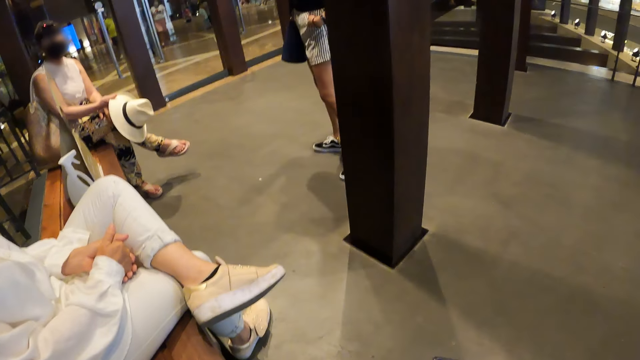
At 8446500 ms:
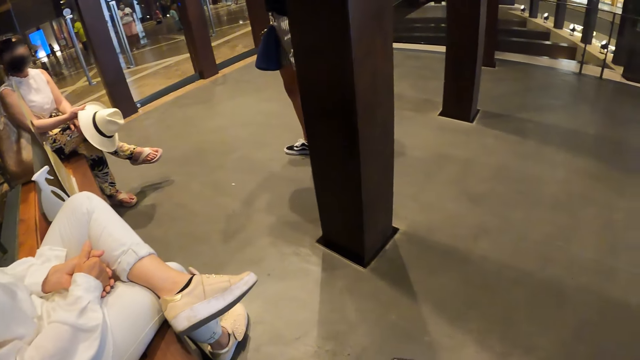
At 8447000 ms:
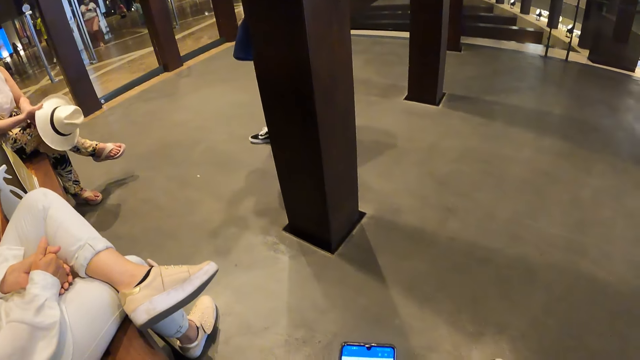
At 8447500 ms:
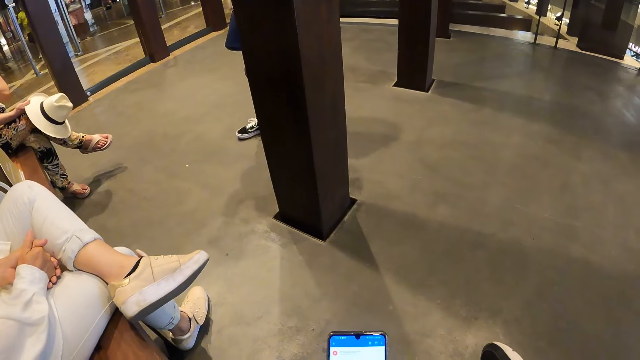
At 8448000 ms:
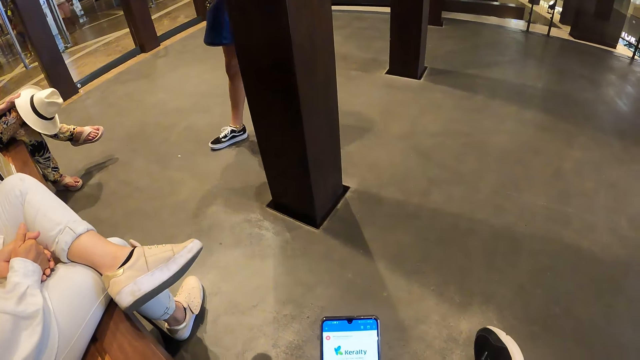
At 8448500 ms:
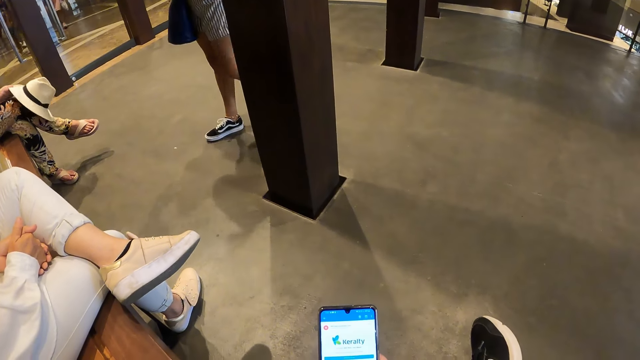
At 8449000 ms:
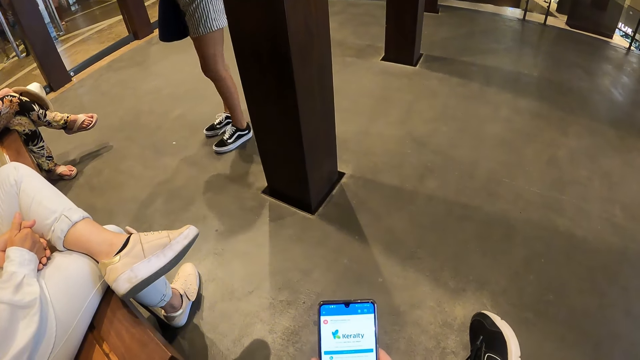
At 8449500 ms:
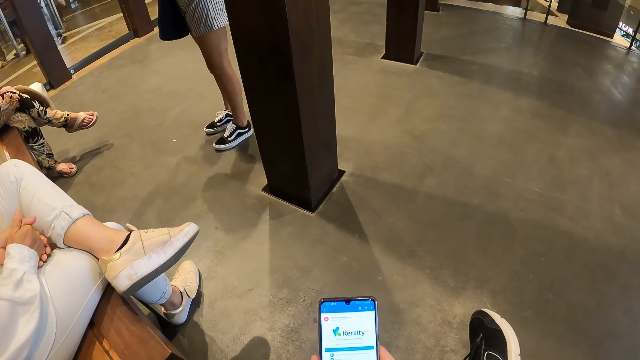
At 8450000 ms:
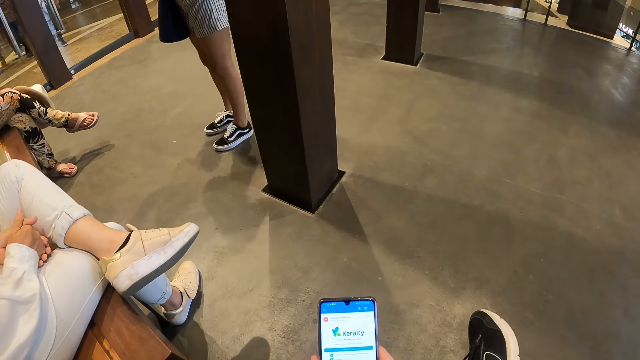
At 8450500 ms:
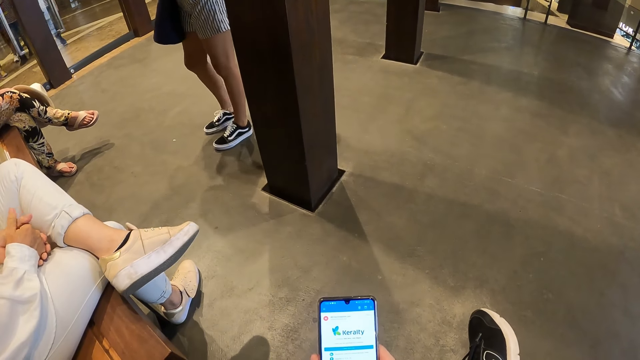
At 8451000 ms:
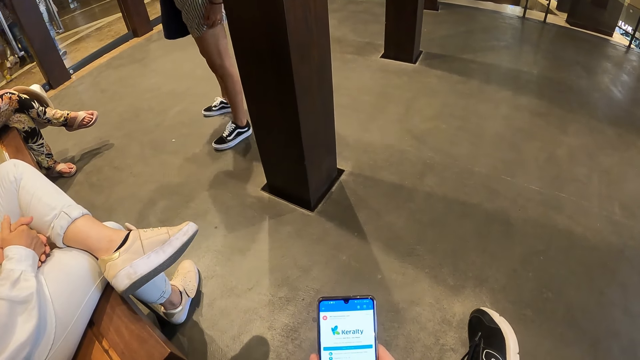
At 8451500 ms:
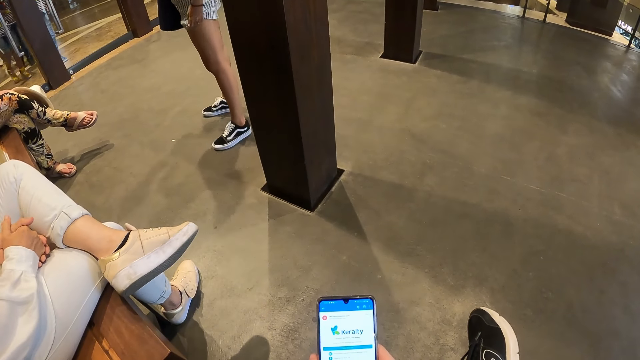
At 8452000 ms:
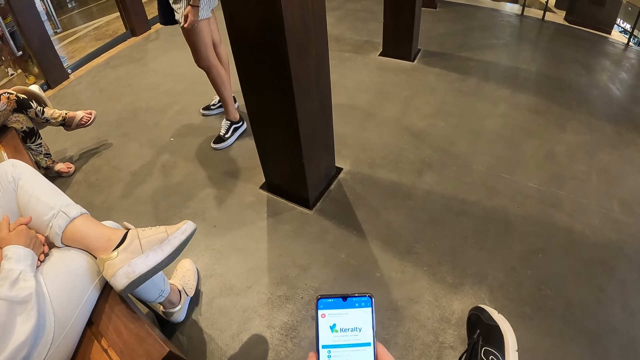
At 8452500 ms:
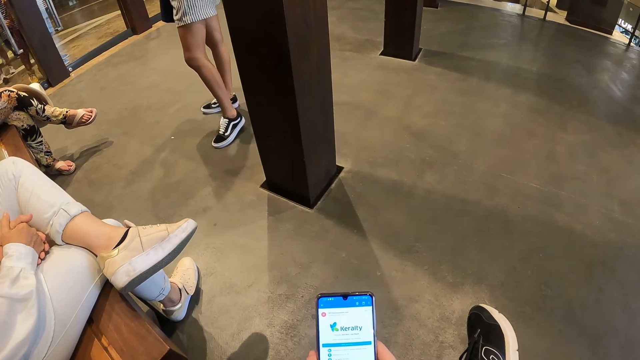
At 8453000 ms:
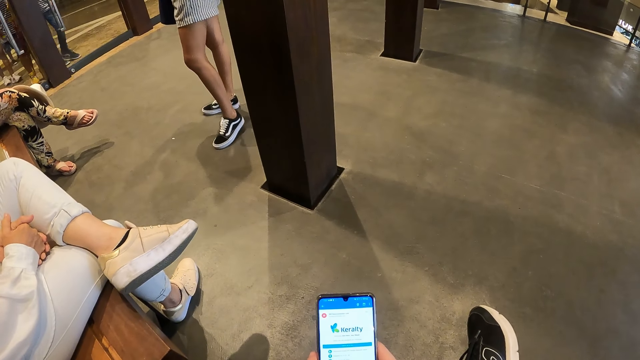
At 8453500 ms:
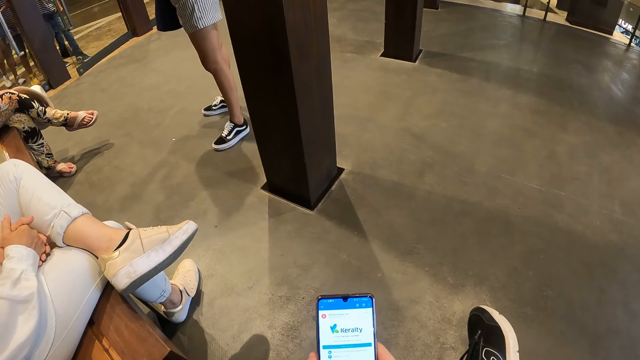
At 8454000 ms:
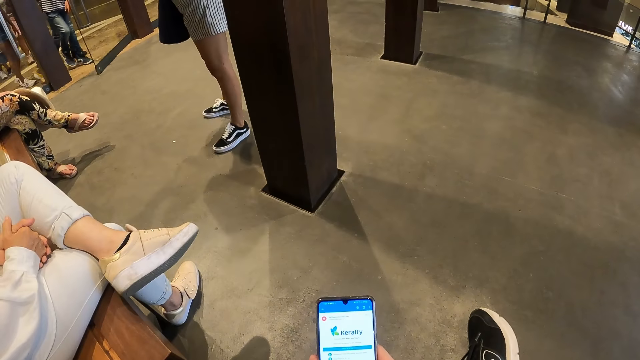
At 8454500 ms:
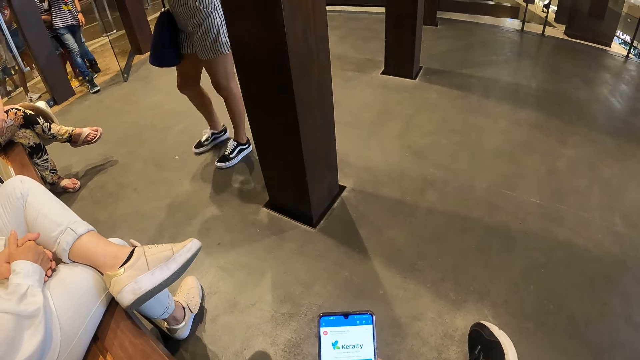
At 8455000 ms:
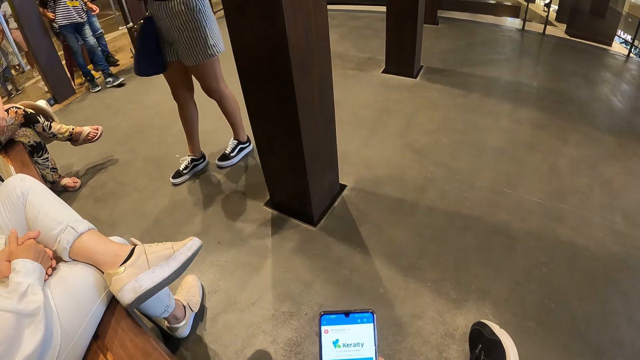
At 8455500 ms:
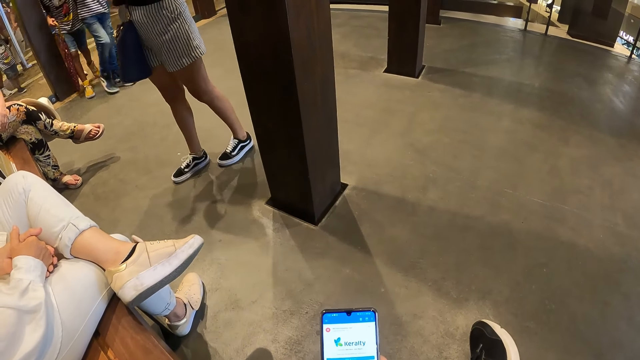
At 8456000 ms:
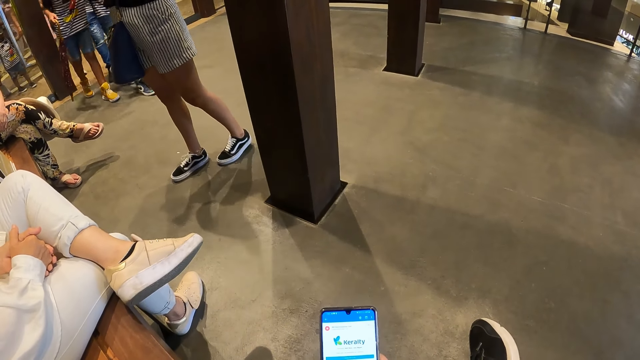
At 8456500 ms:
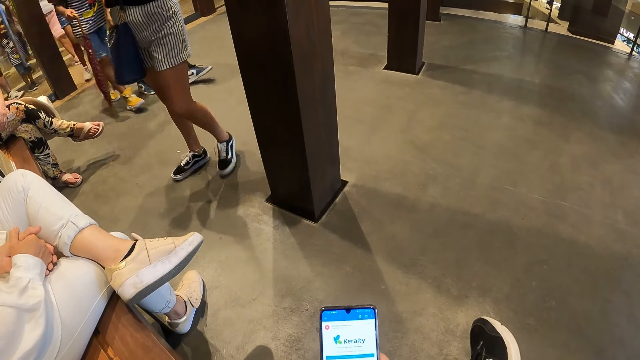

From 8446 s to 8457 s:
The camera wearer operates a phone. A man opens the door with his right hand. A group of people walks into the room.

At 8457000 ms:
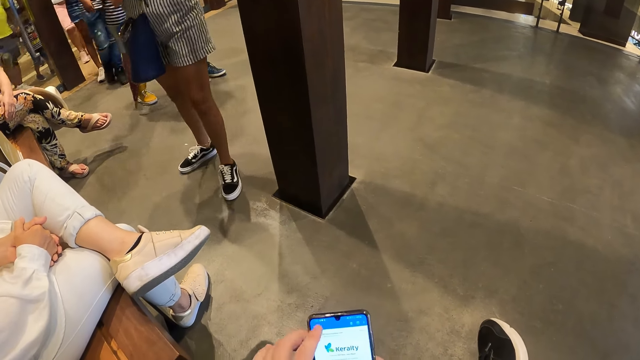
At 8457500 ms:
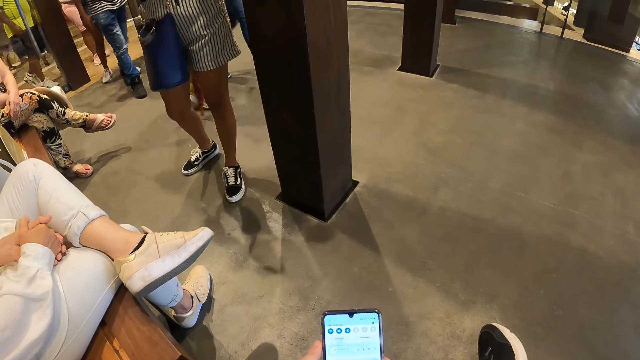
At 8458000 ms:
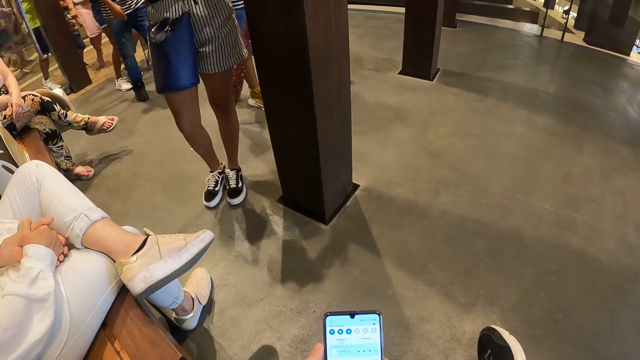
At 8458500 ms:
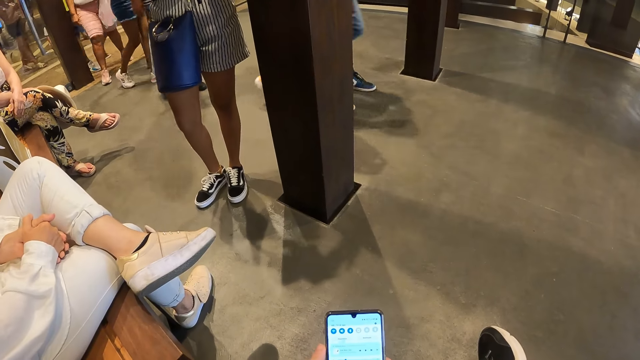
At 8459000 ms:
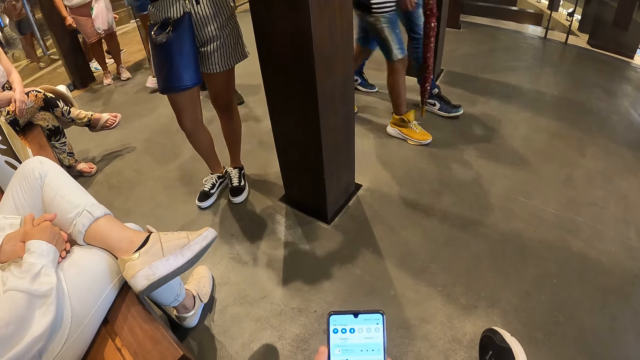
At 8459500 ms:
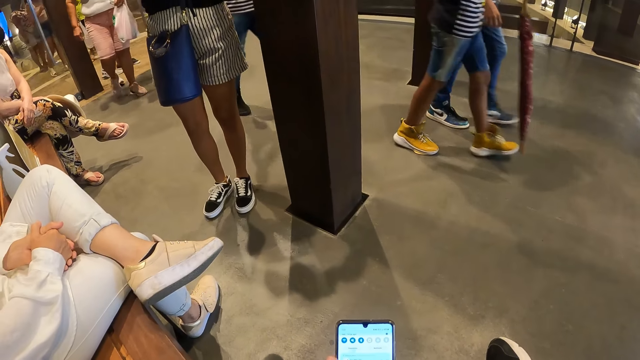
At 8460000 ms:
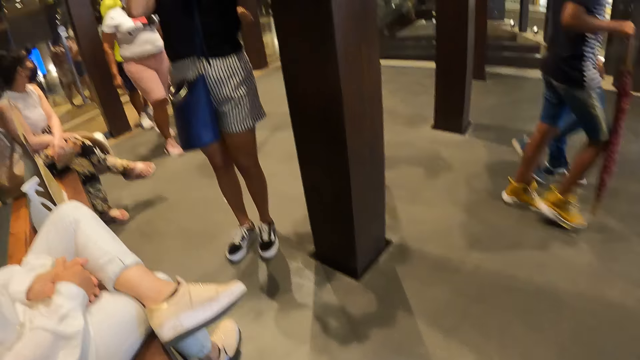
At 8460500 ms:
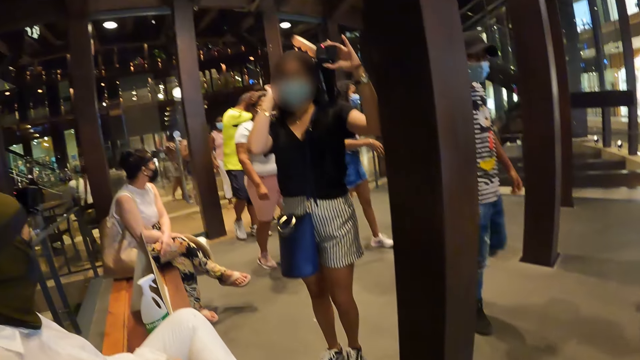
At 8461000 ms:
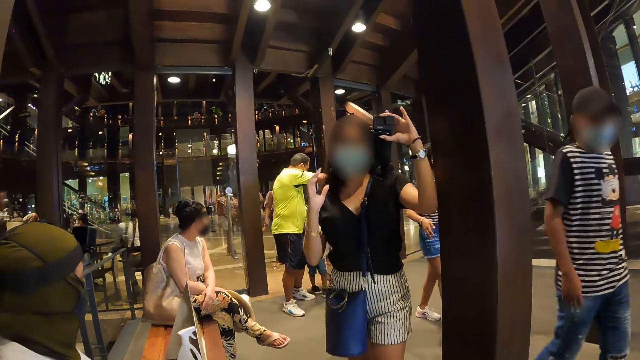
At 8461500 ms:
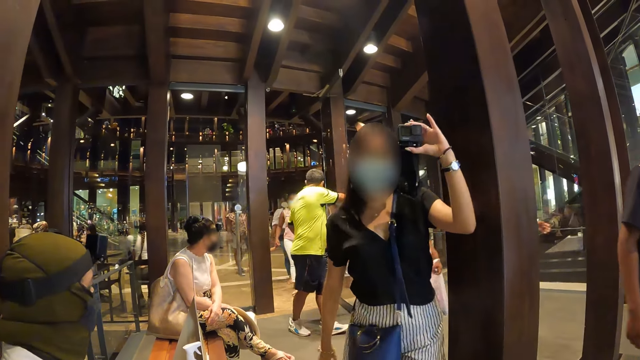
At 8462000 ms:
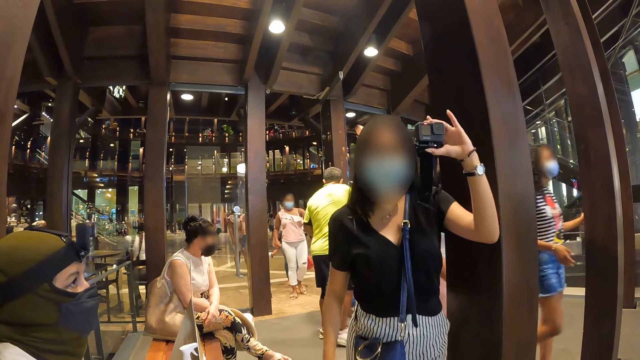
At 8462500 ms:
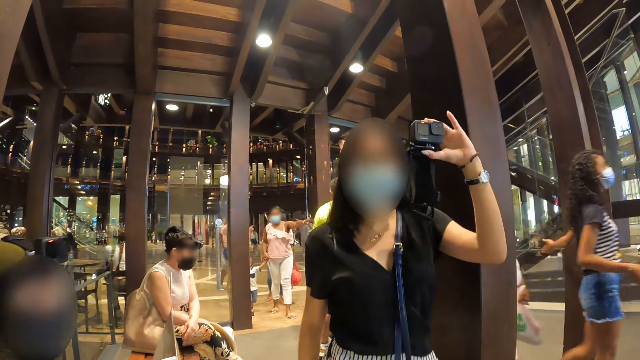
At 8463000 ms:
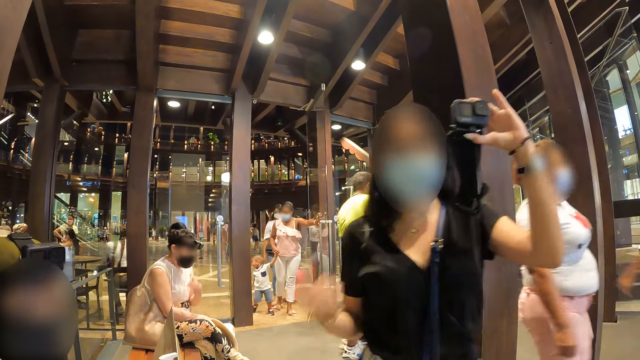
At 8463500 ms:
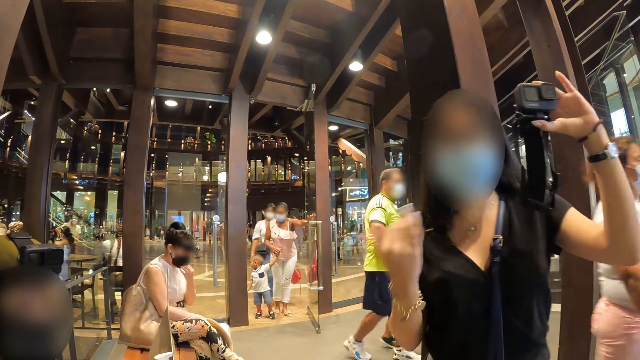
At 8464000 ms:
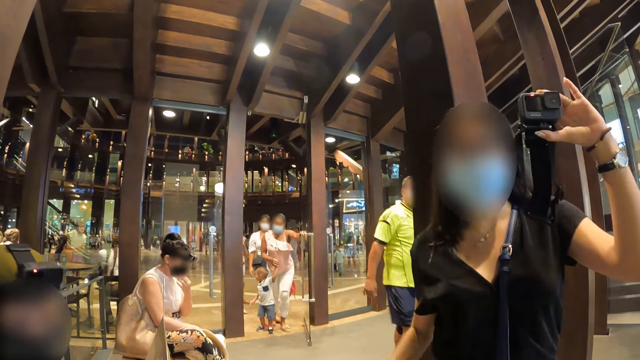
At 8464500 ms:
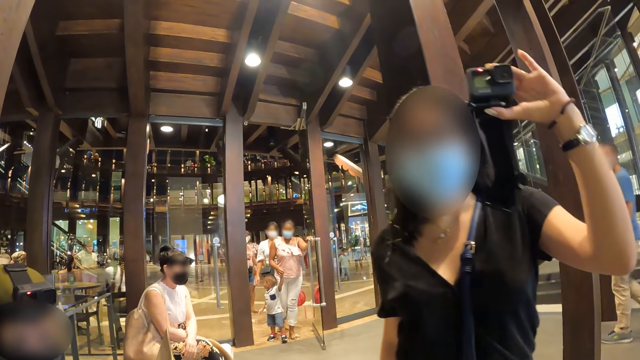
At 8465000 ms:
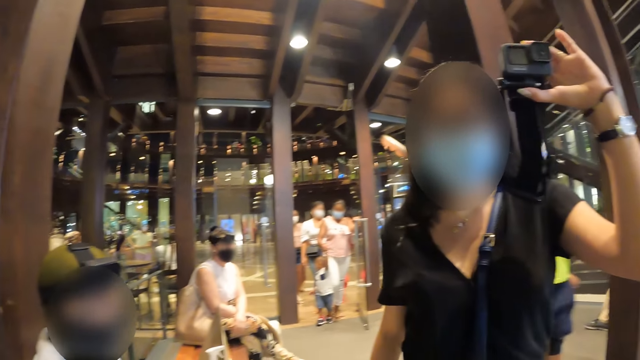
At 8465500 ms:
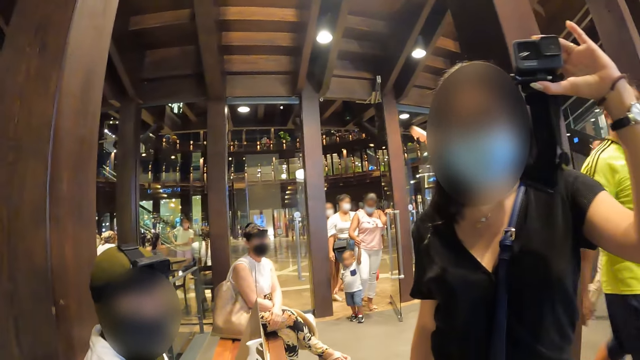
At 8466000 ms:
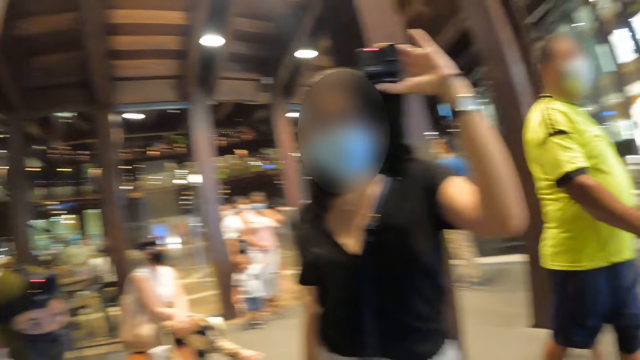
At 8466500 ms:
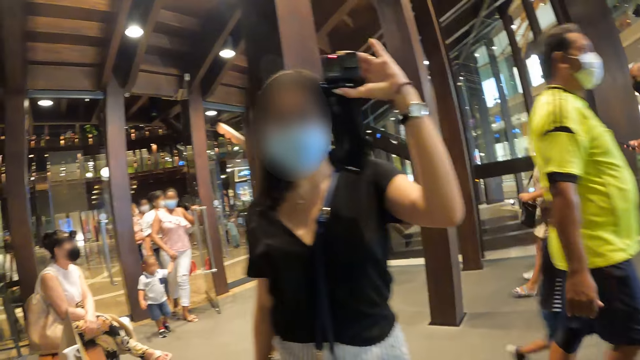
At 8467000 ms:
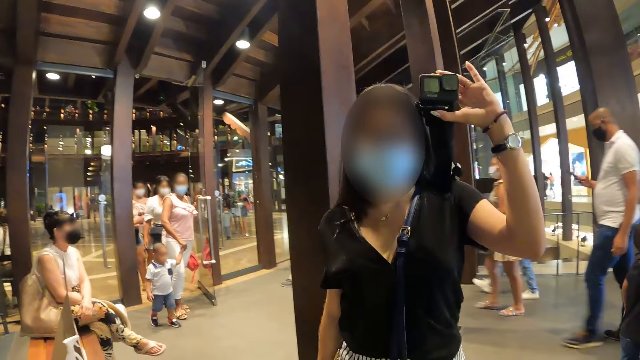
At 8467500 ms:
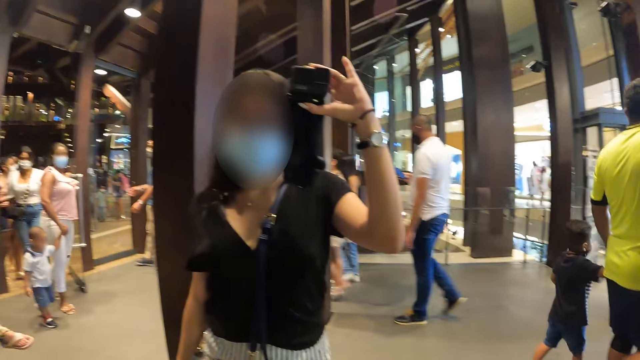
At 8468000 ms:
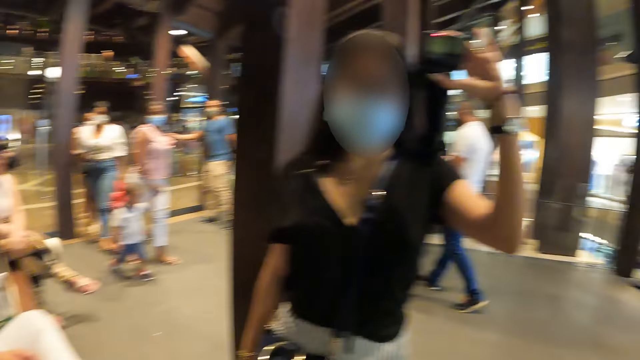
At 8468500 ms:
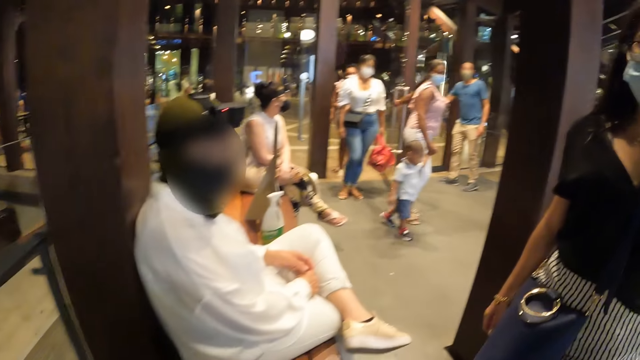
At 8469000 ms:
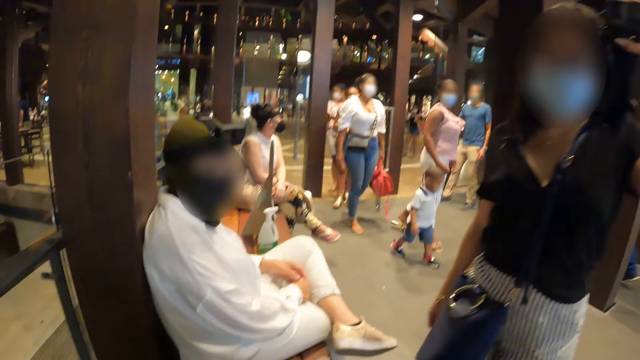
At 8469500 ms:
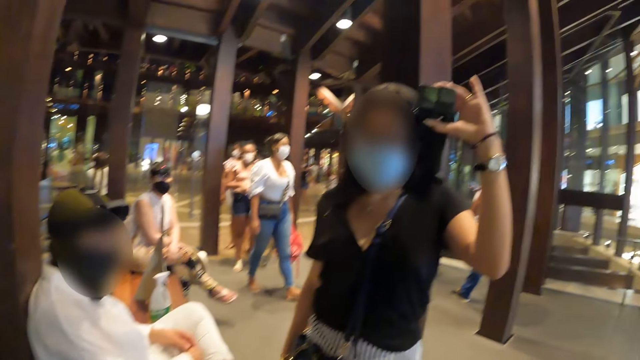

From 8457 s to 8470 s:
A group of people walks past the camera wearer. The woman adjusts her hair with her right hand and walks towards the camera wearer. The camera wearer looks at the woman. The woman gestures with her right hand. The woman takes a photo.
